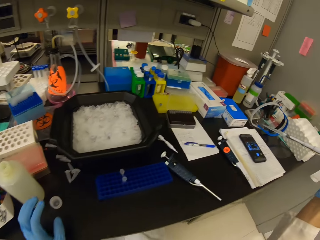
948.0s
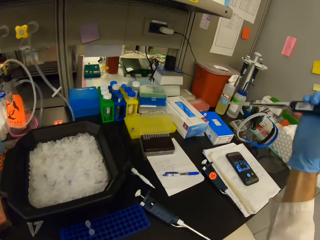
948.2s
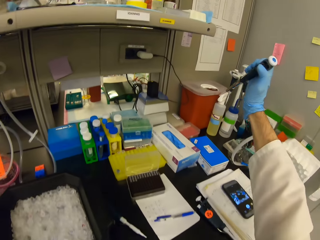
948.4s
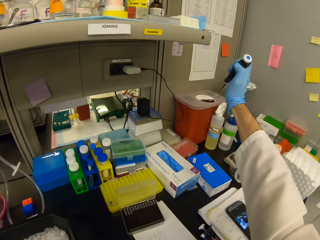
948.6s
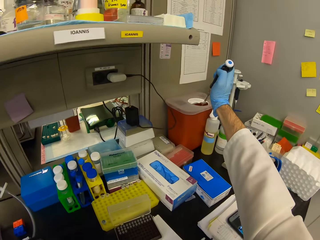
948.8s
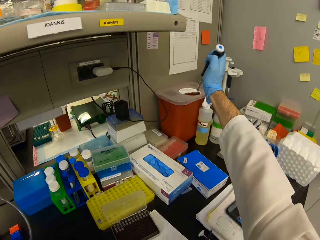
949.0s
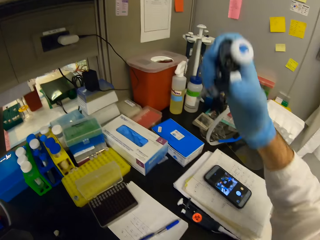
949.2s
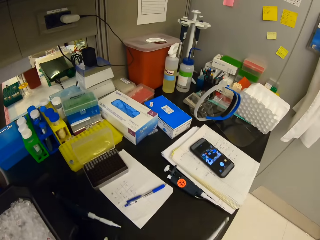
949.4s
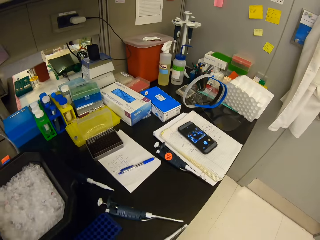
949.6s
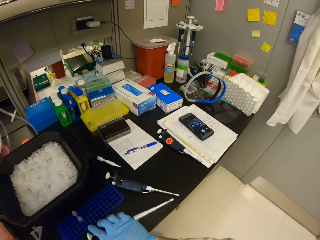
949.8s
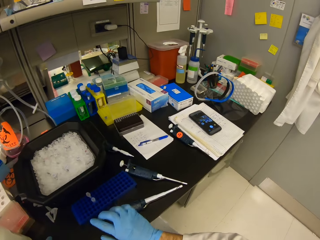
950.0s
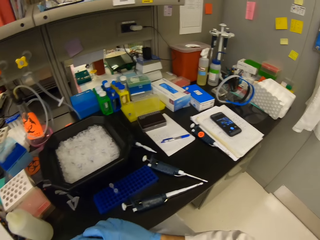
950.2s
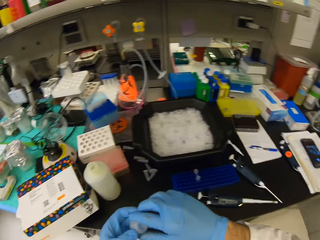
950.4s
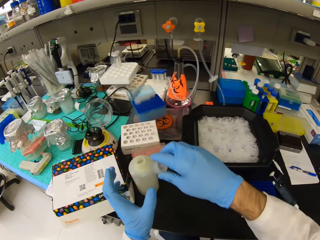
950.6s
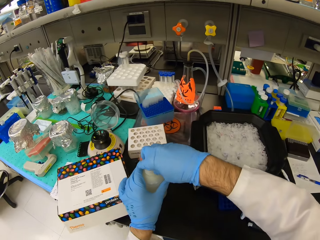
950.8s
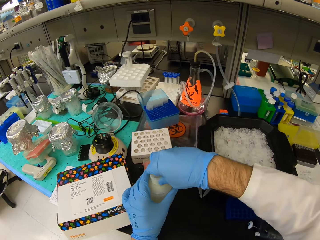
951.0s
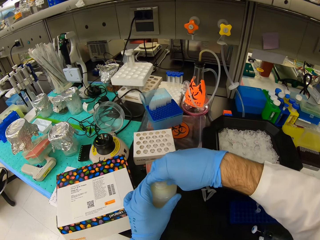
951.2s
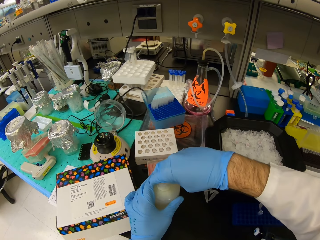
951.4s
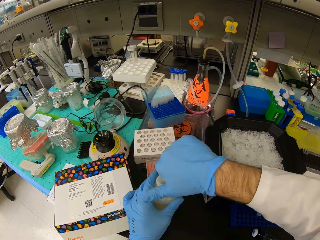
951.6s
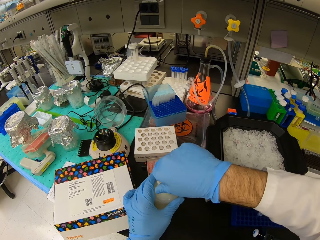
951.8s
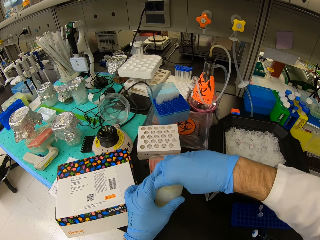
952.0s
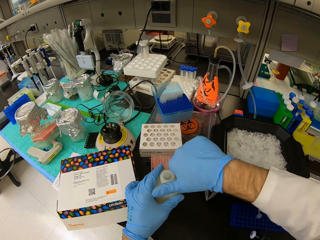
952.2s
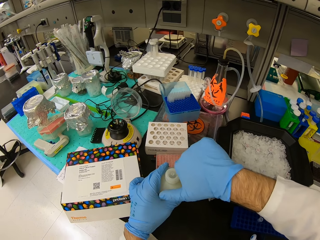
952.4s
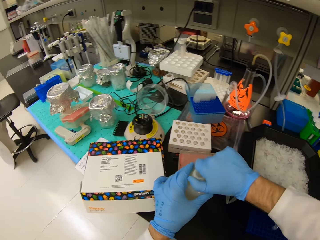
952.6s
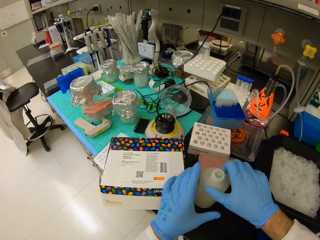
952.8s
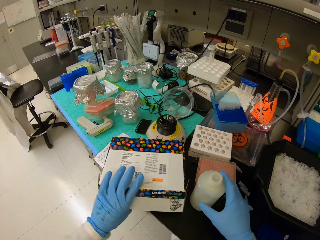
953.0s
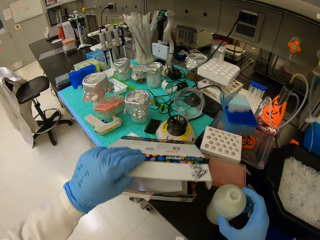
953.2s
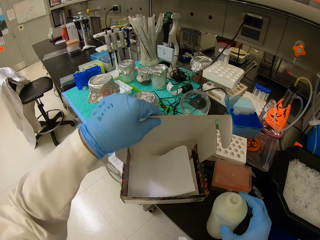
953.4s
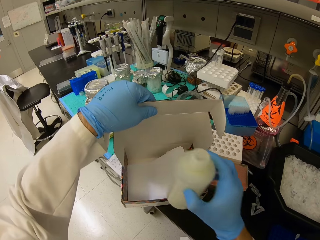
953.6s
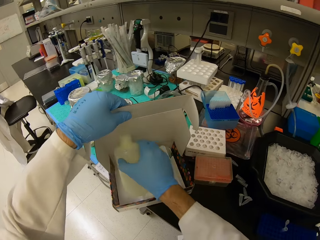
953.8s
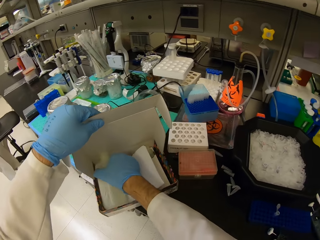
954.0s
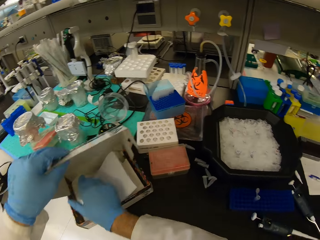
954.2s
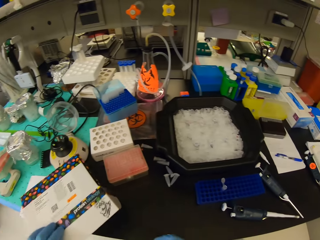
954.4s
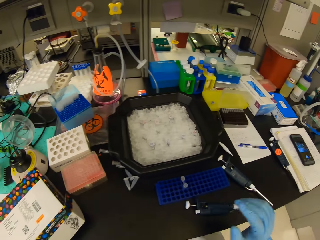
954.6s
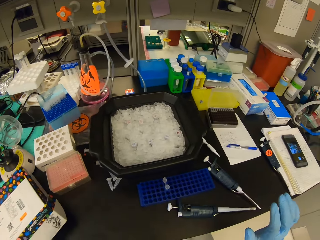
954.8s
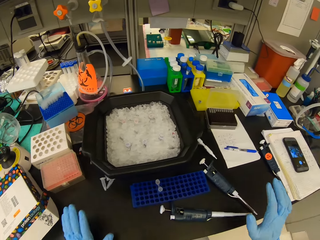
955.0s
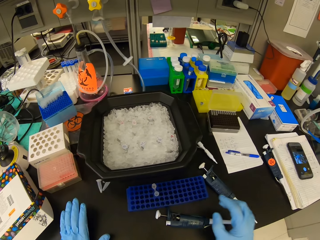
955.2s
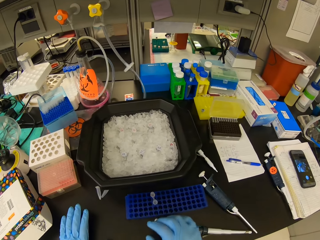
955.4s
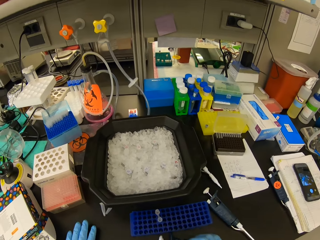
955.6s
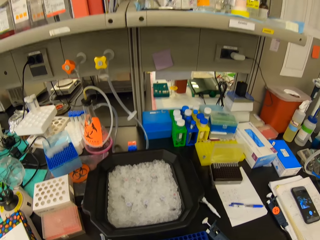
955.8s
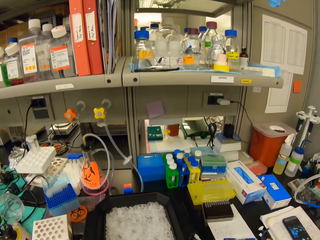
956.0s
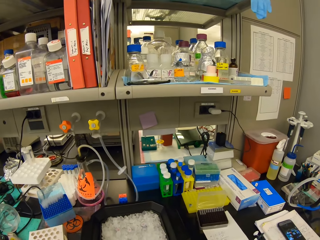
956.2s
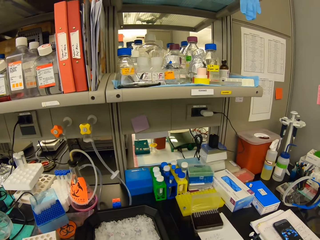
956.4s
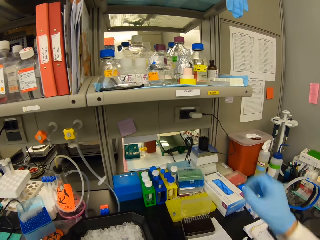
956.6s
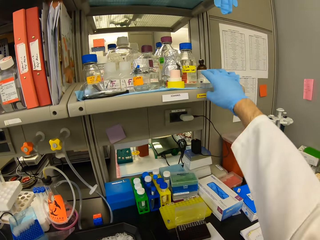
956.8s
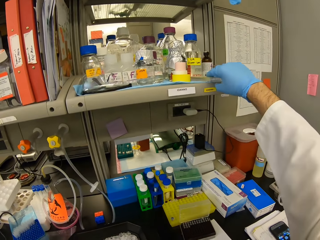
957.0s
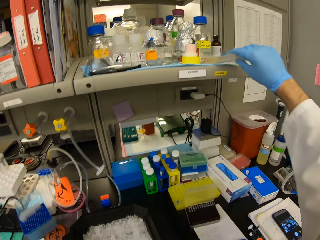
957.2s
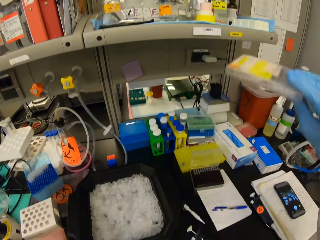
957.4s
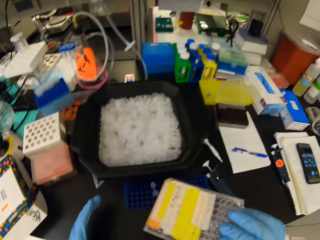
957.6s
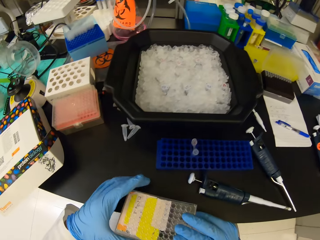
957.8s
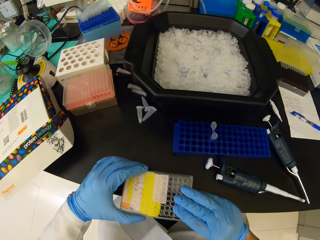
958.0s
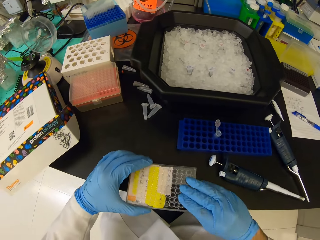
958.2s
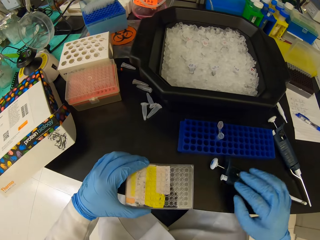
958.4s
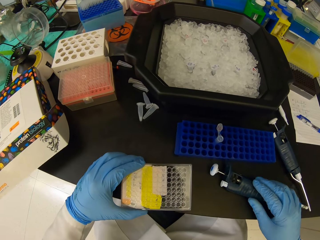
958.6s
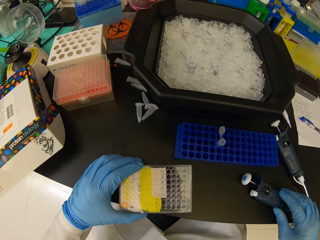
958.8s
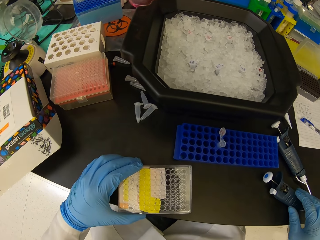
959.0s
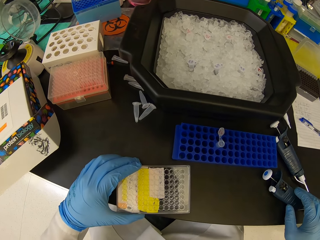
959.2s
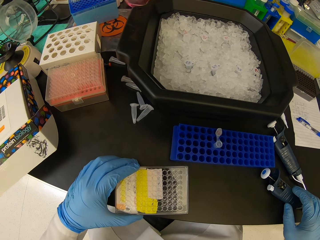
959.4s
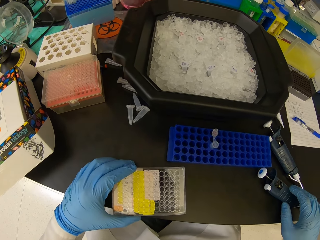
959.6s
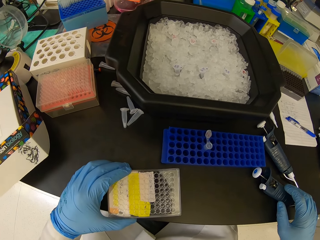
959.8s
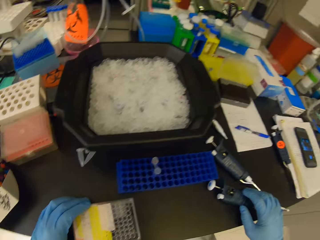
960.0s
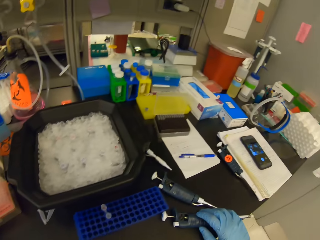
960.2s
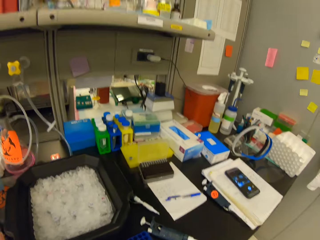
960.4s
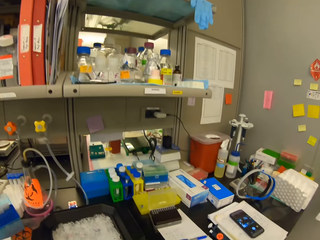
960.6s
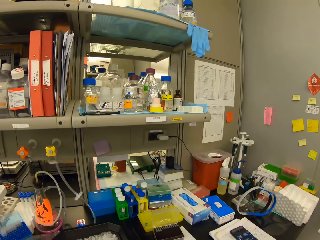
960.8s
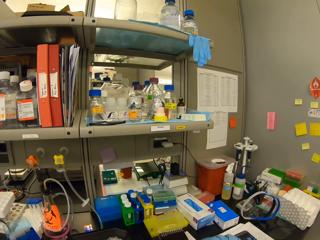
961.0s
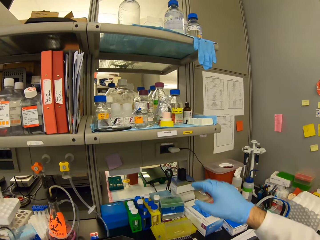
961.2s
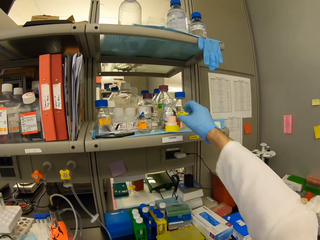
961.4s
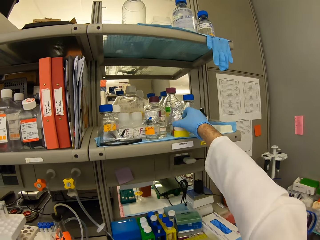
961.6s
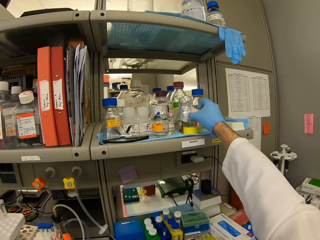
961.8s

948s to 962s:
The camera wearer pours the remaining liquid in the bin. They place the syringe on the table, cover the plastic bottle, open the box, place the bottle in the box and close the box. They pick a plastic box or tray cell on the shelf. They place the plastic box on the table. They move the syringe on the table with the right hand.

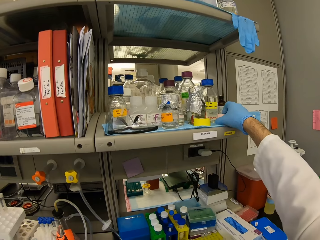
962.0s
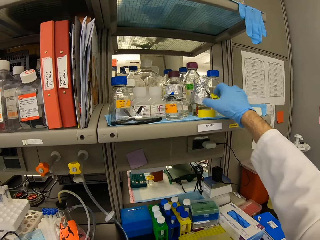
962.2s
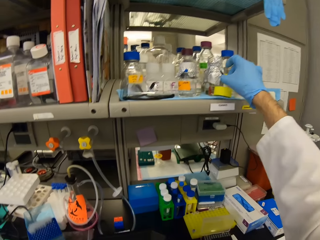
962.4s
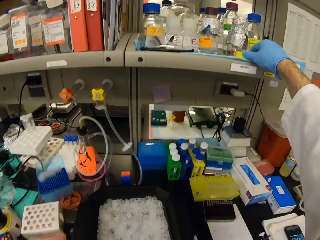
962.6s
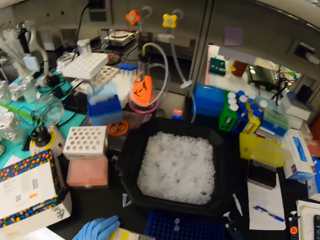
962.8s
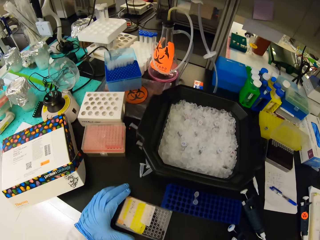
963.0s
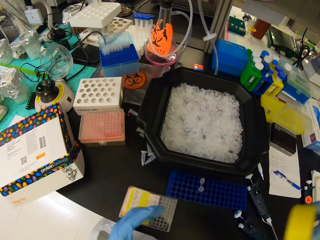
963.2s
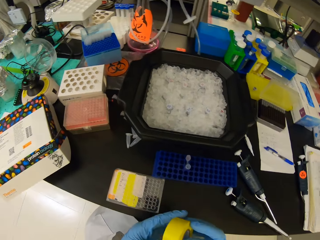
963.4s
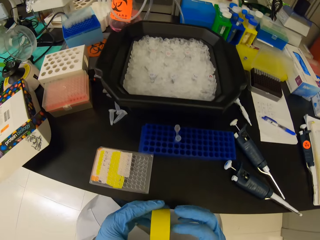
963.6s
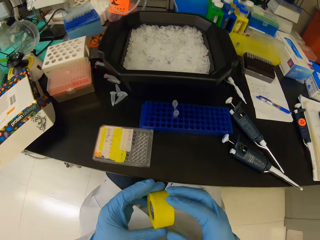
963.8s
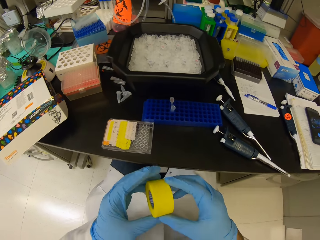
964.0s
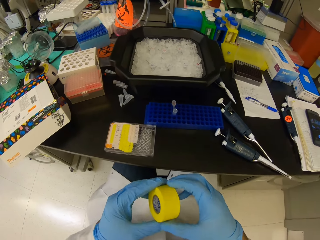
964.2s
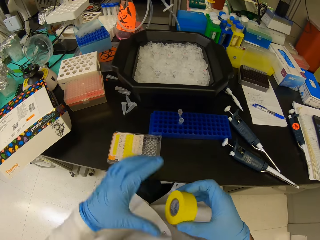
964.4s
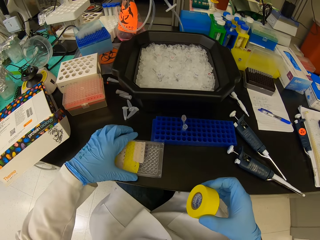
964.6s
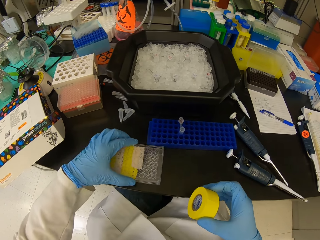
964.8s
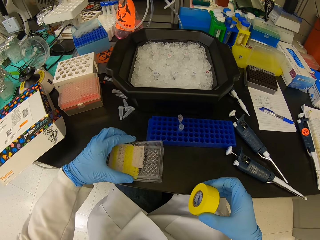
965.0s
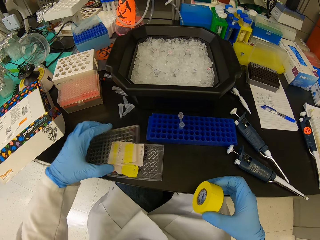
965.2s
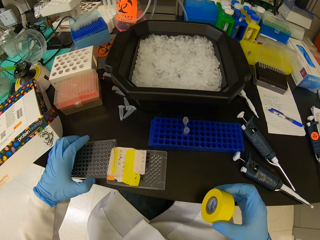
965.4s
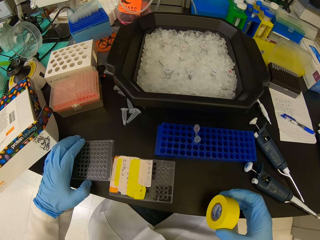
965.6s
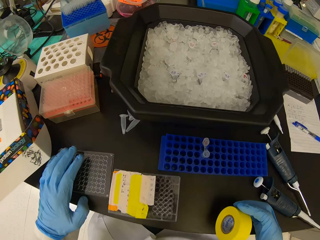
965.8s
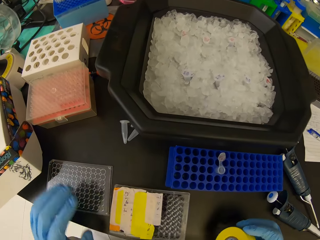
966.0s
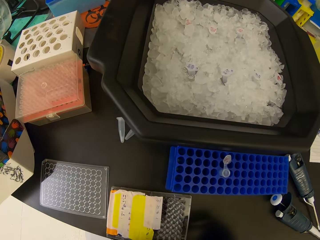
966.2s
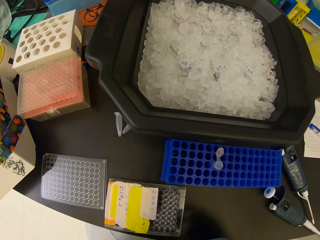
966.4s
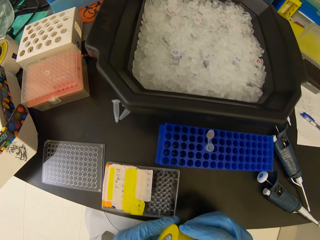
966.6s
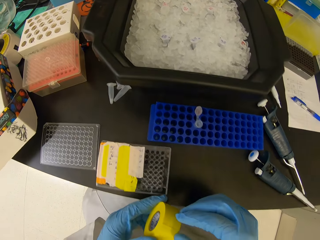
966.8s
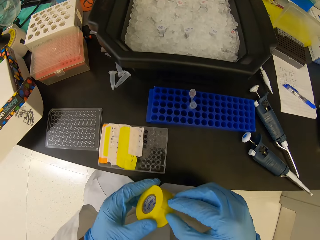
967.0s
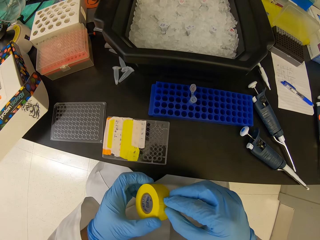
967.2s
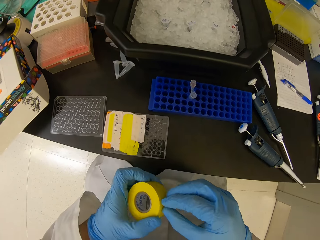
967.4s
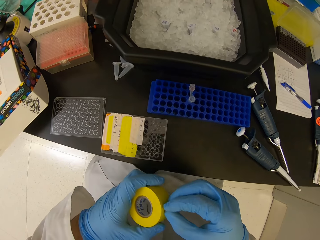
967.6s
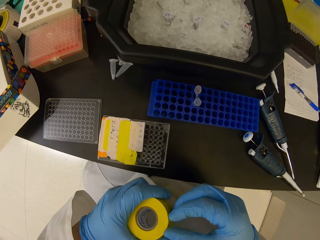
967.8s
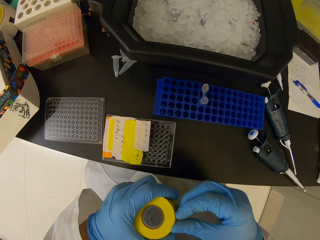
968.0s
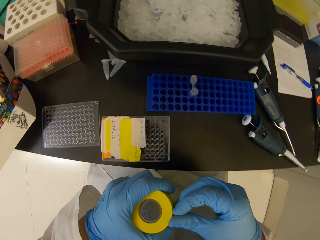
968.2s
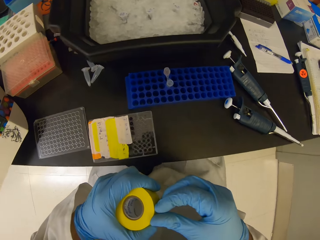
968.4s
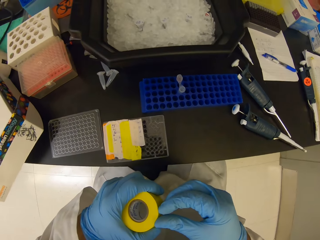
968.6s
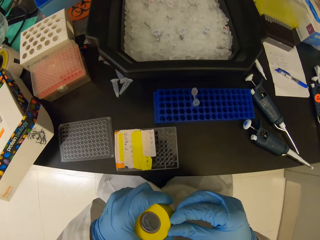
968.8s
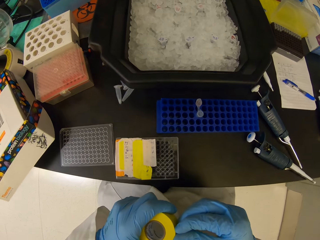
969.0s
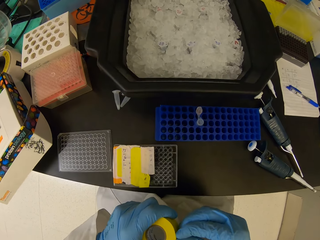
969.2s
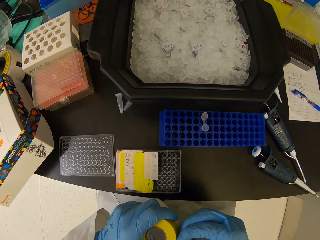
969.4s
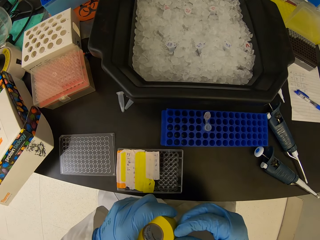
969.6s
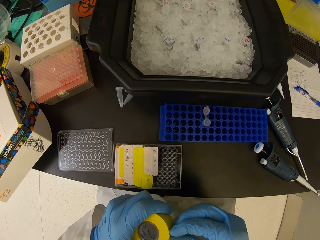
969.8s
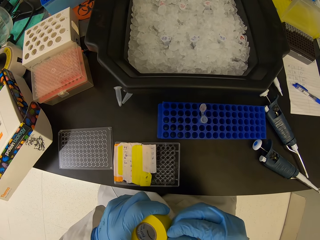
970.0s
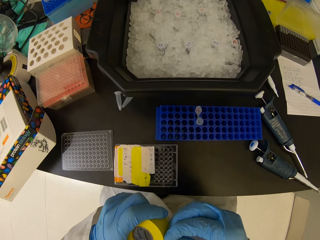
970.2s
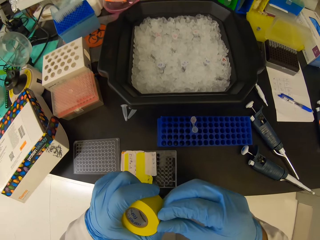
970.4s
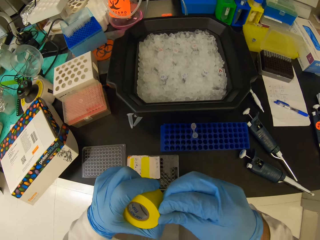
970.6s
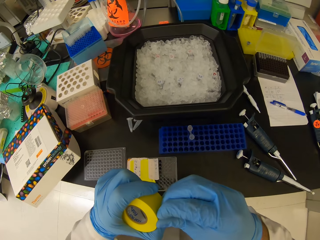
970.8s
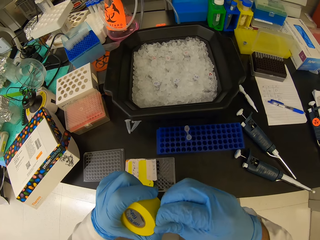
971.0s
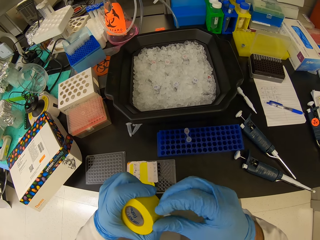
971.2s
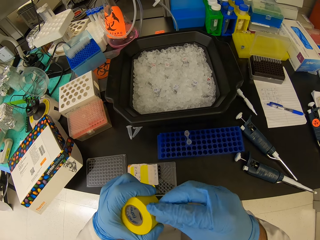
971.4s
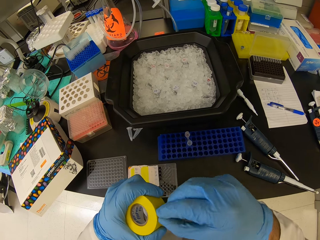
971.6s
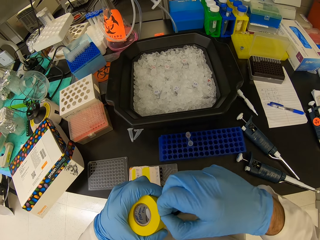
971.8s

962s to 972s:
The camera wearer picks a yellow masking tape from the shelf. They open the plastic box. They place the plastic box cover on the table.
